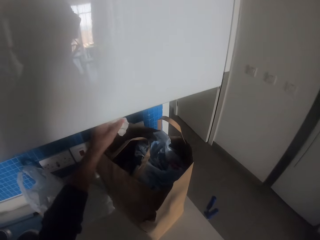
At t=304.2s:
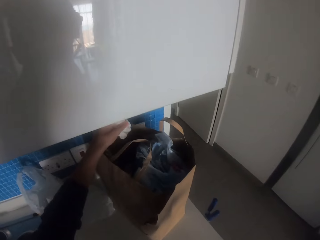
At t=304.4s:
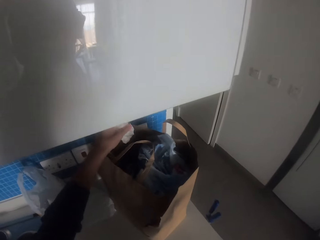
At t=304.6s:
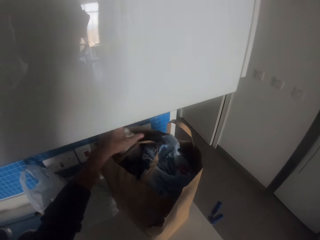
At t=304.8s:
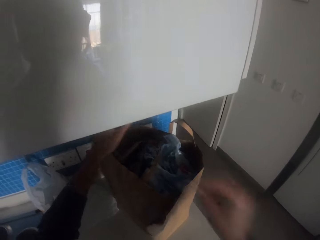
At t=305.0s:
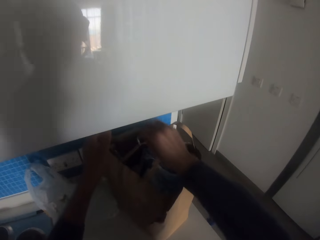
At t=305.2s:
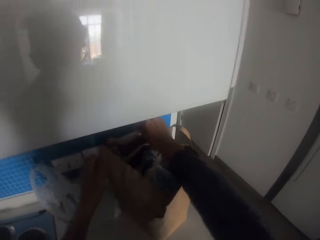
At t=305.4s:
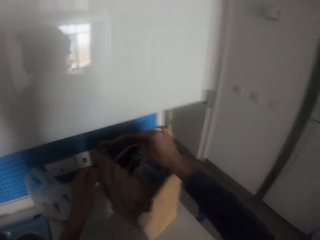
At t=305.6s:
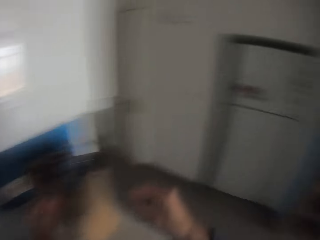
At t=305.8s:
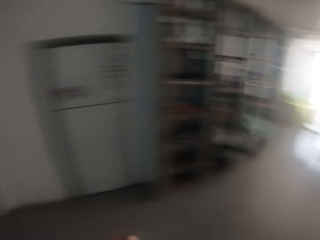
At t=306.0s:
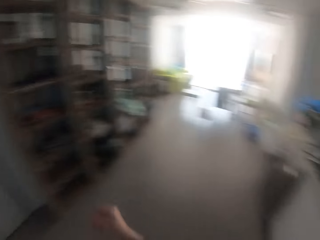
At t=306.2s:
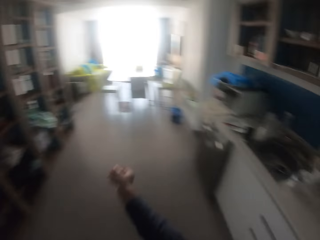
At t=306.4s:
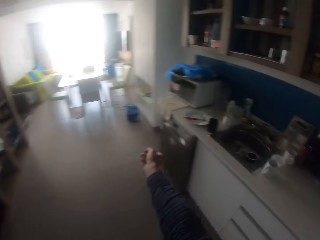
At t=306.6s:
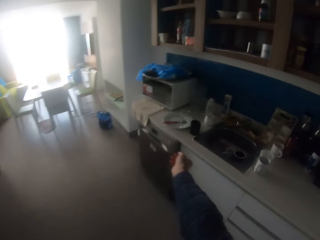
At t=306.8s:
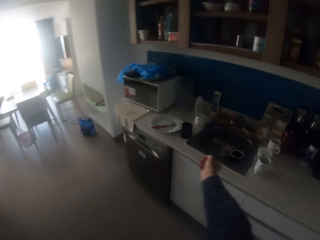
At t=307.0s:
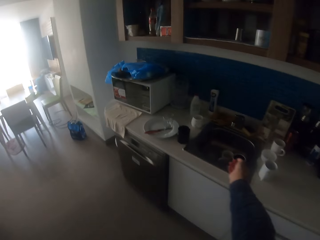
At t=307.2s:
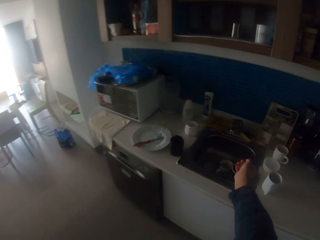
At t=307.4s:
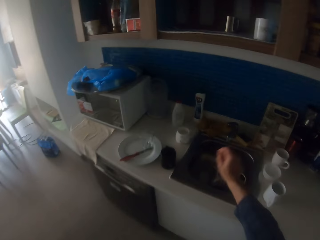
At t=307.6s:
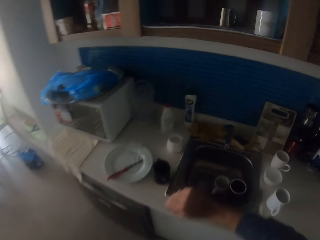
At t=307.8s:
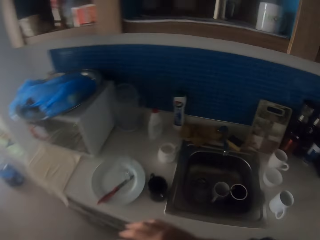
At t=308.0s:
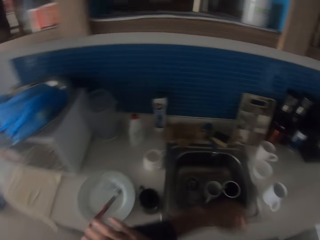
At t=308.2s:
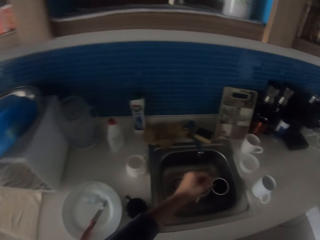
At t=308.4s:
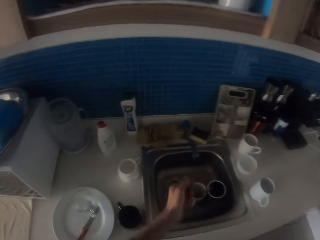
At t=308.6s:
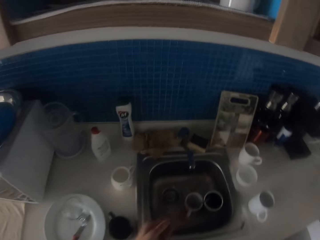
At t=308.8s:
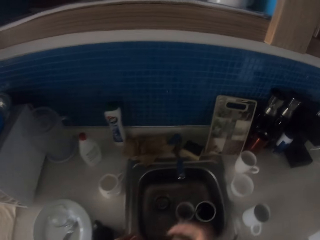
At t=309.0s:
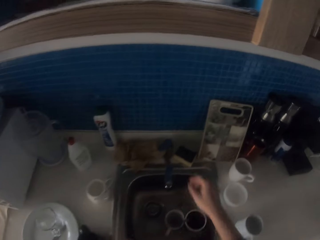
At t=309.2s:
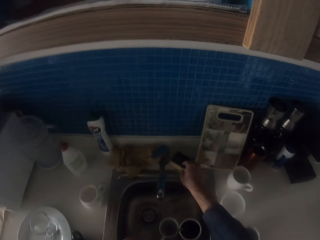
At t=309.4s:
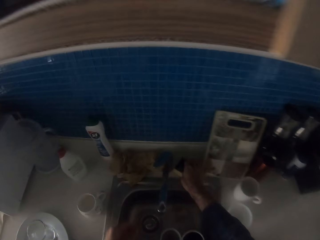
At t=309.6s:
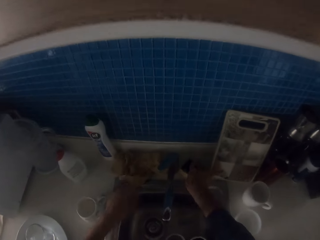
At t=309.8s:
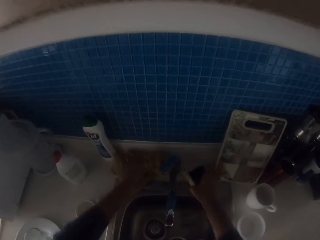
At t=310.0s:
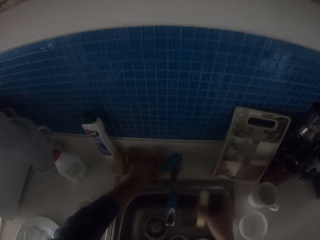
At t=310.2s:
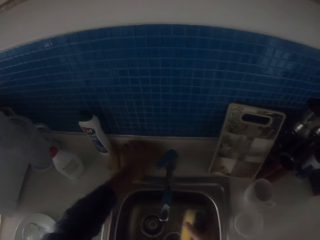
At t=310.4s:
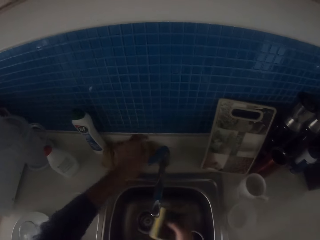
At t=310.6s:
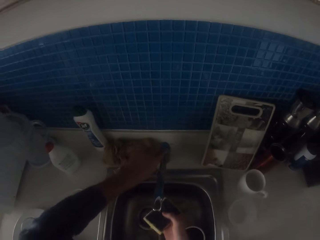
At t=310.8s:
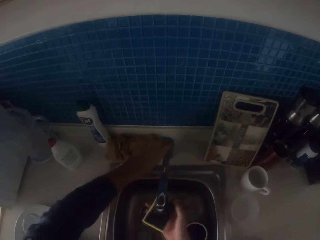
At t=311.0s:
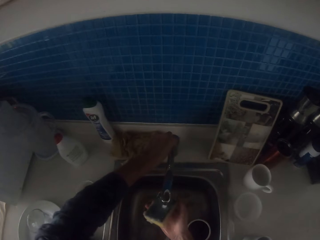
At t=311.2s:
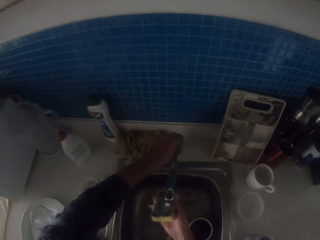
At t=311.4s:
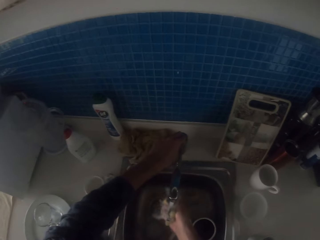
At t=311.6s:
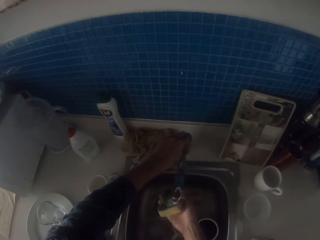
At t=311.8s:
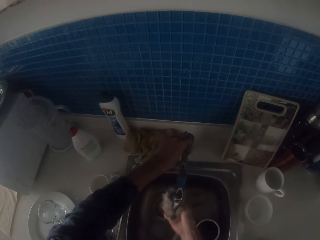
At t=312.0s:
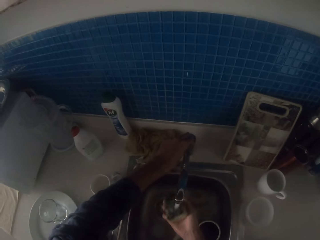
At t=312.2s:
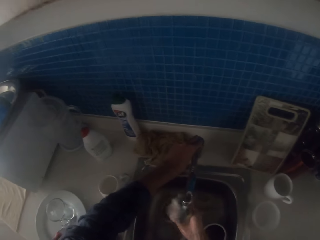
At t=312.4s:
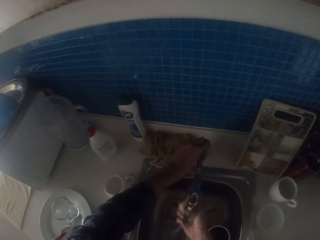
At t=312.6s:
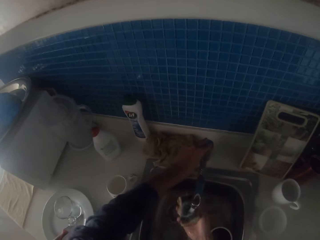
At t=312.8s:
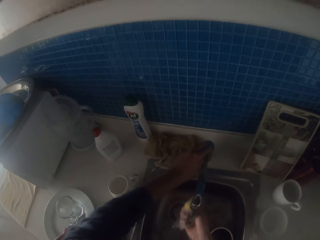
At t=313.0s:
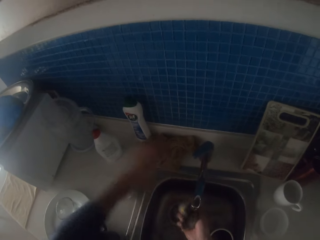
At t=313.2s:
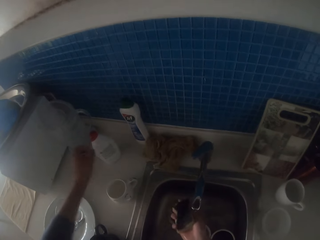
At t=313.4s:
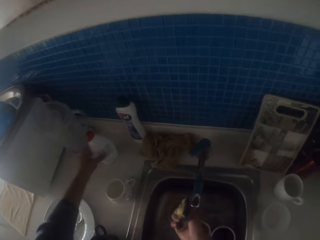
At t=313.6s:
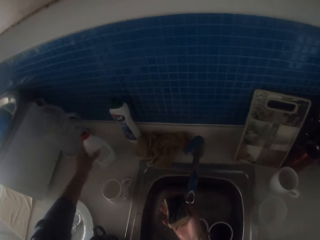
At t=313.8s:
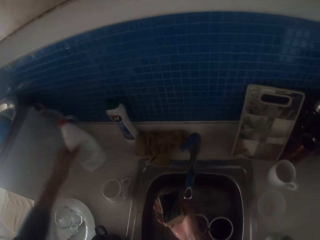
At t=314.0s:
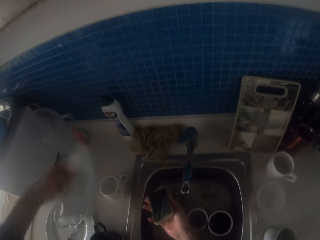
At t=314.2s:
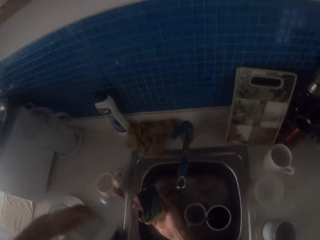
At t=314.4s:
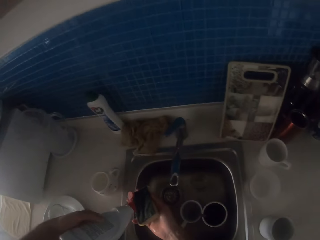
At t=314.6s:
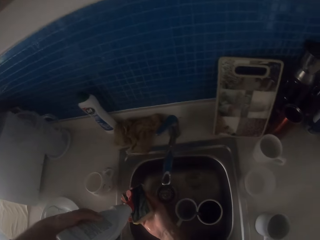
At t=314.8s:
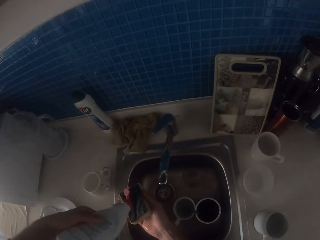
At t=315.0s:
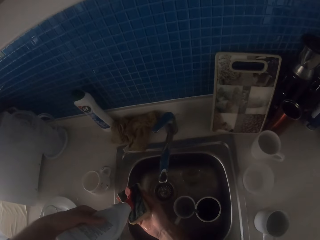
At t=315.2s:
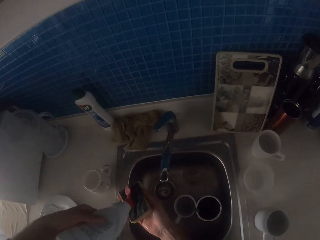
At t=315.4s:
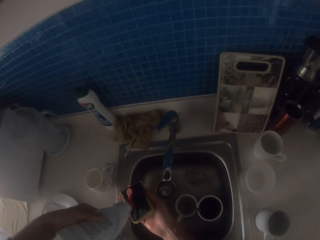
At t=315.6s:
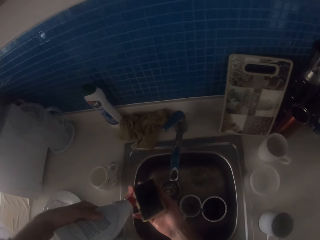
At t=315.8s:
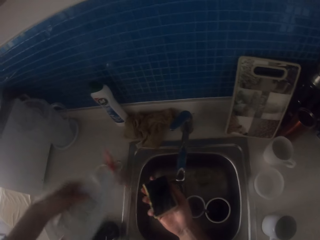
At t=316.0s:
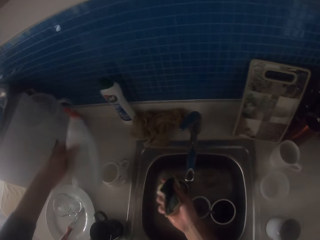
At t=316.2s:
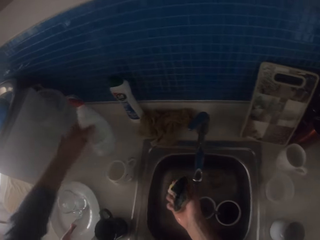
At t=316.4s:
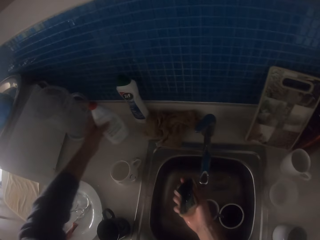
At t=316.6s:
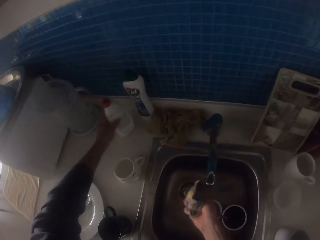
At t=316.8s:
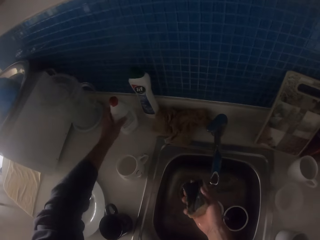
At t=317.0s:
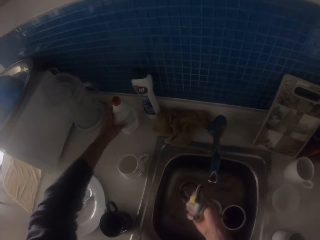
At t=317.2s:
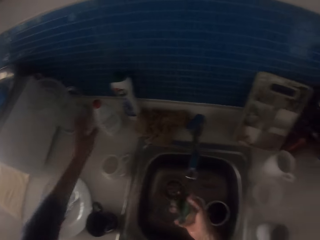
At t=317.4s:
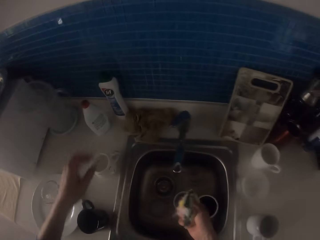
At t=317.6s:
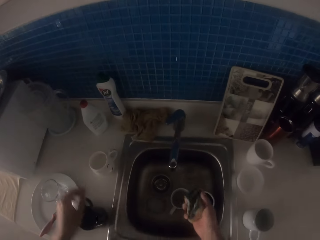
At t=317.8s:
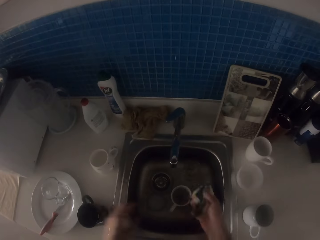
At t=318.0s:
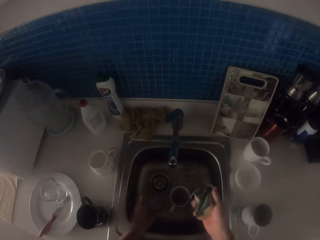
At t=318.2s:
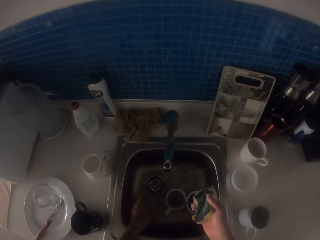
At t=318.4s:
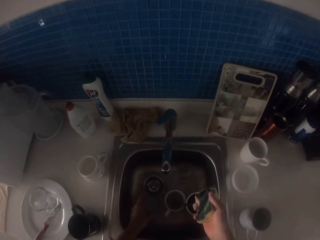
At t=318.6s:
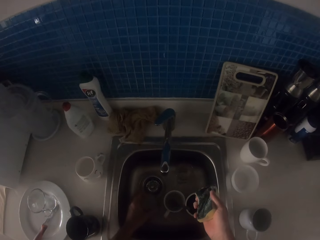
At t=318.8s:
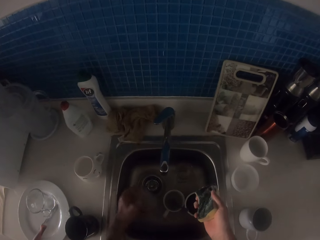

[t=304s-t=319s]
The camera wearer puts the tissue in the paper bag. They turn around the kitchen. They pull up the sweater on the right hand side, and pull the sweater on the left hand side. They pick a scouring pad or dish washer, open the tap, wash the scouring pad, and soak the dish washer with water. They pick the soap bottle from the counter, put soap on the scouring pad, and put the soap bottle on the counter.

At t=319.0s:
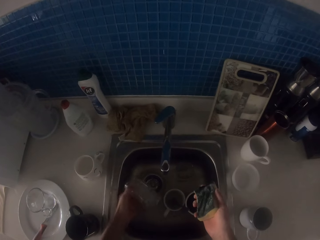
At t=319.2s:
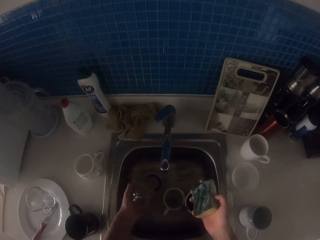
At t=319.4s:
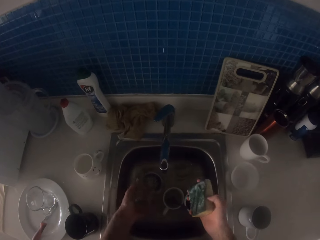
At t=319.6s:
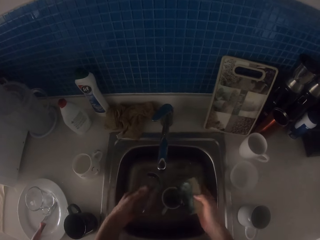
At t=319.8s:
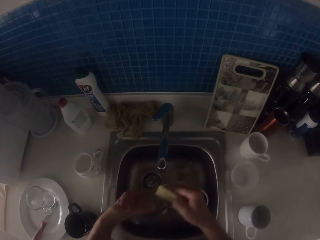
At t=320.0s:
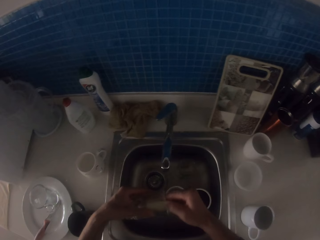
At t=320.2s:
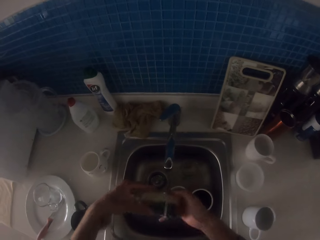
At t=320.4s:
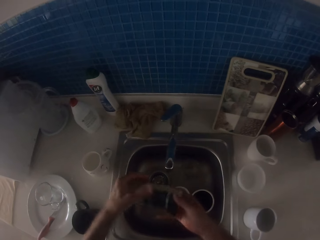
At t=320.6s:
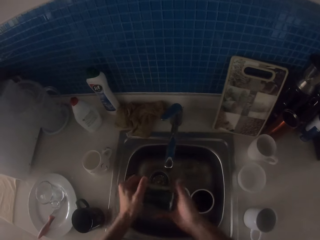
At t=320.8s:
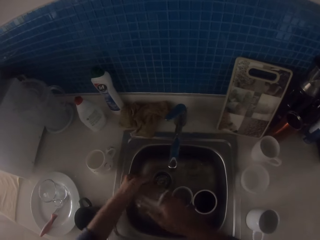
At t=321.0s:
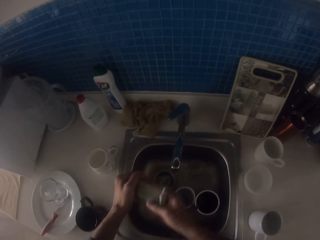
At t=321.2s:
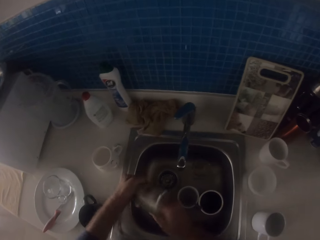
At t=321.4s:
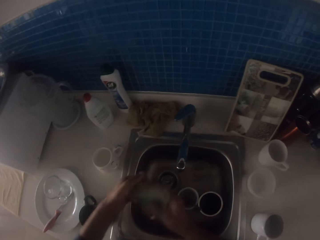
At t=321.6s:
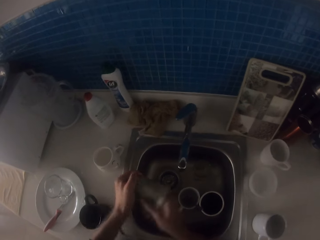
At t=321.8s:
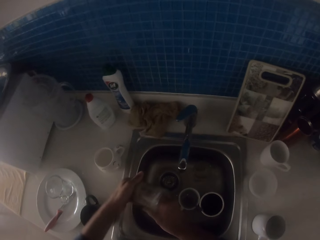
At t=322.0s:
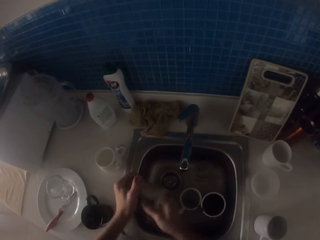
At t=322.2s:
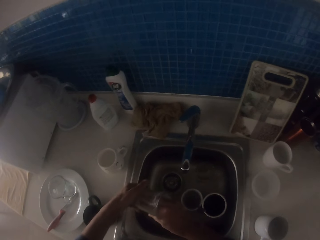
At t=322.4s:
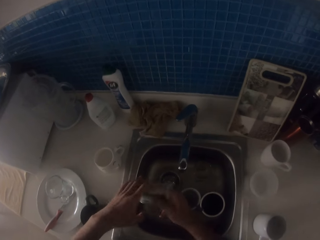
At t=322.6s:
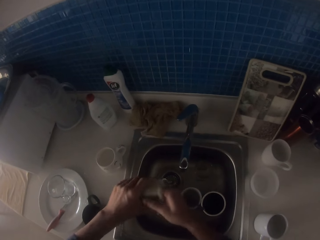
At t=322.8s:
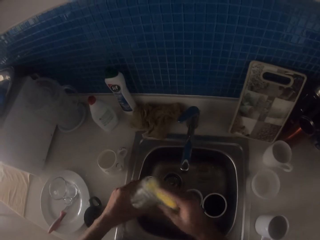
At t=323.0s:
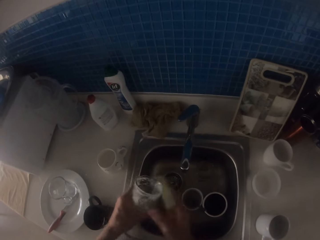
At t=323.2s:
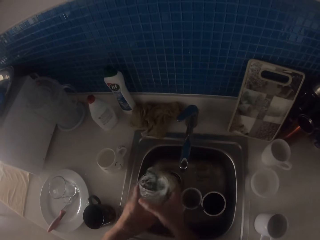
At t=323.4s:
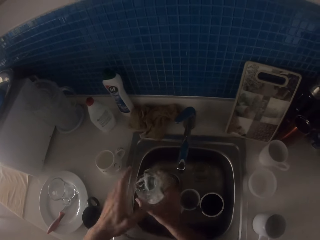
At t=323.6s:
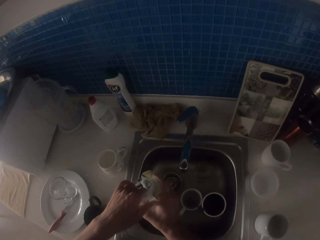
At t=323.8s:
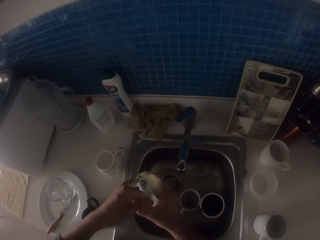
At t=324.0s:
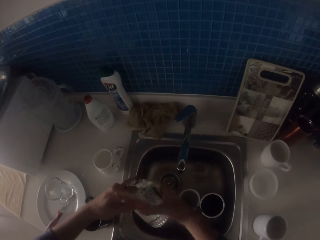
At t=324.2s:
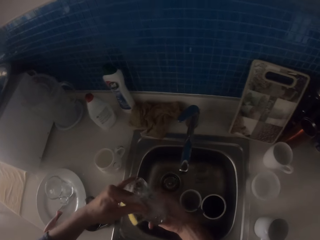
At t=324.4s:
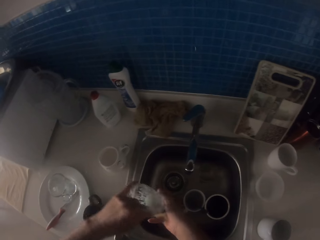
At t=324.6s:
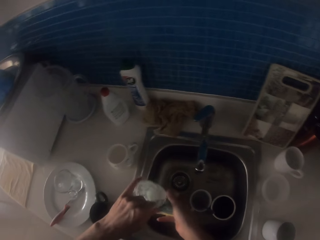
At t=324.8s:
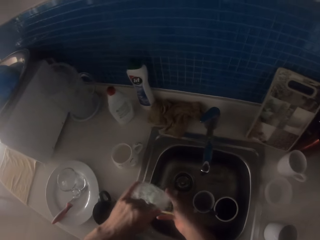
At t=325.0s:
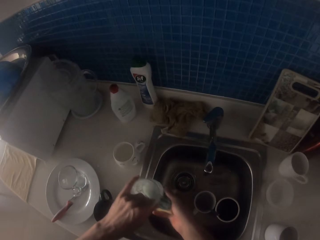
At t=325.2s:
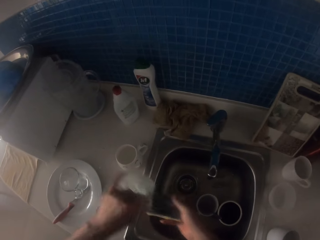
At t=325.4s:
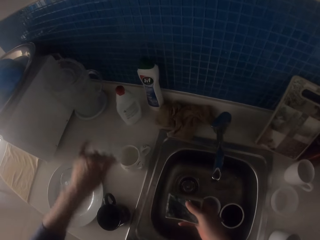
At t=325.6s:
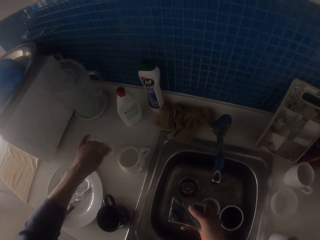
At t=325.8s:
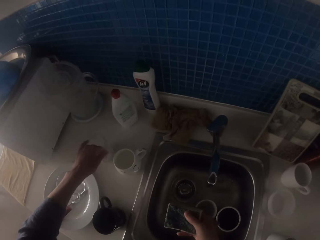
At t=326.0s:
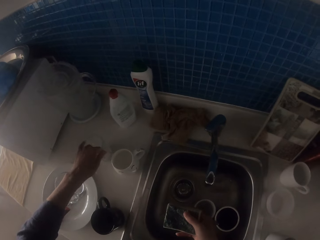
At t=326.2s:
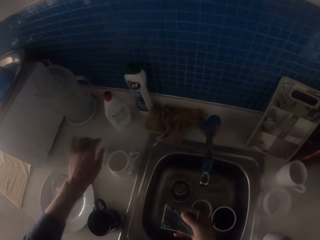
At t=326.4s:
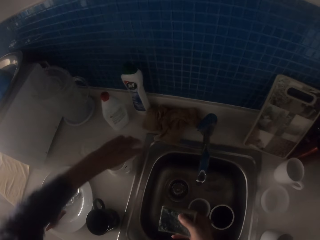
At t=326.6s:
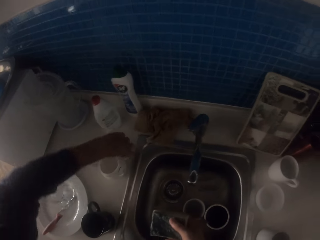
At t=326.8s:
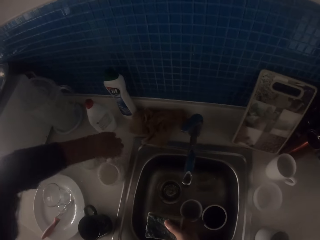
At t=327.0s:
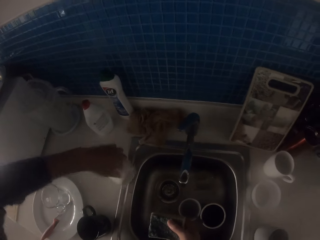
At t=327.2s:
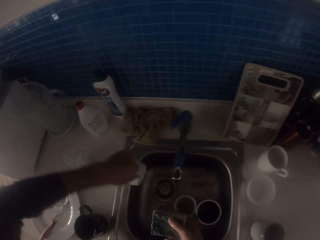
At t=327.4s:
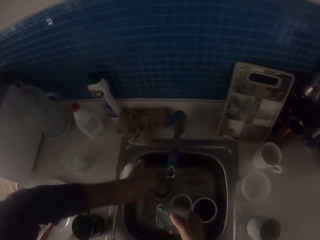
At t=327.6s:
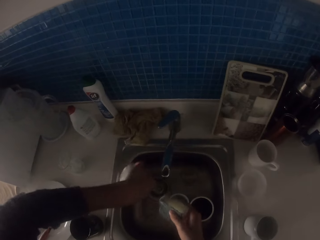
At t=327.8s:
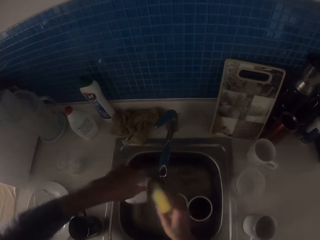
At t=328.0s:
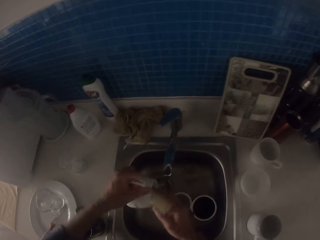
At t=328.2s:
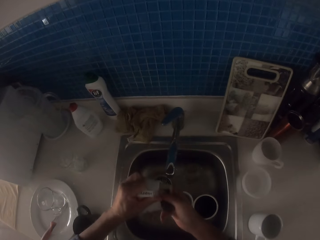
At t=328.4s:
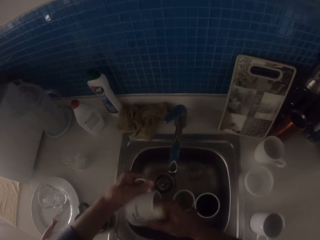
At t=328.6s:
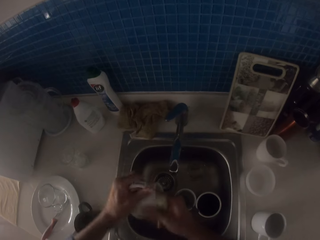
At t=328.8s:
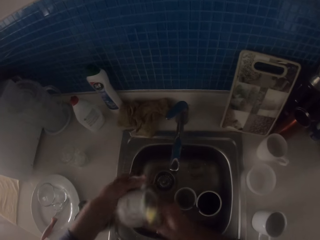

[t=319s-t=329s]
The camera wearer picks a glass from the sink. They wash the glass with a dish washer. They put the glass on the counter. They pick a cup from the counter. They pour water in the sink.
